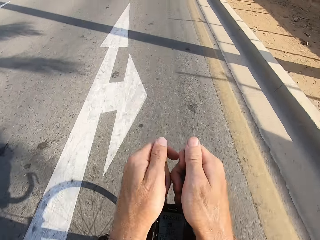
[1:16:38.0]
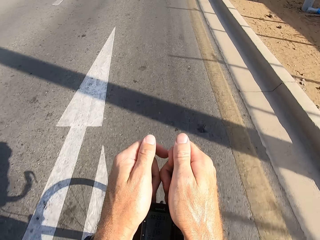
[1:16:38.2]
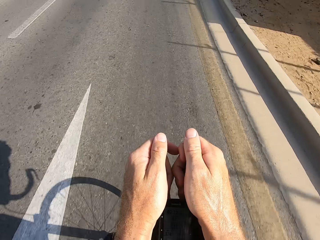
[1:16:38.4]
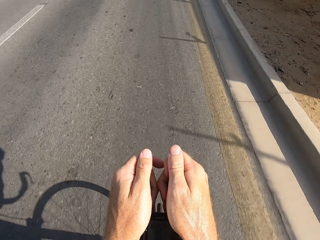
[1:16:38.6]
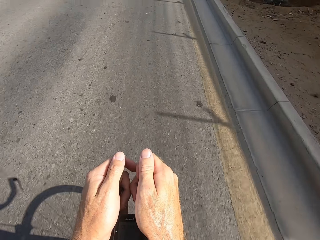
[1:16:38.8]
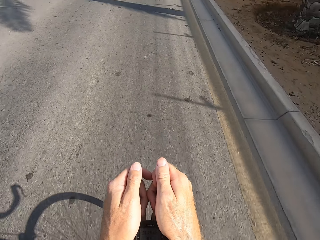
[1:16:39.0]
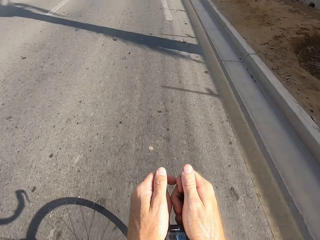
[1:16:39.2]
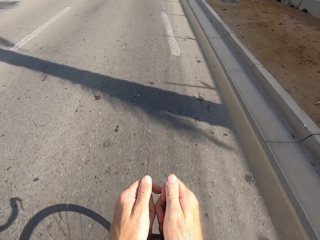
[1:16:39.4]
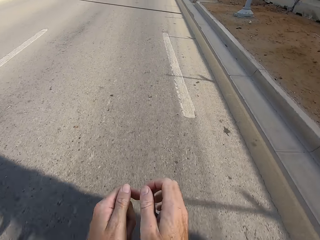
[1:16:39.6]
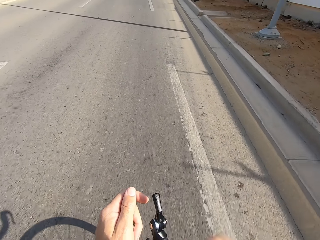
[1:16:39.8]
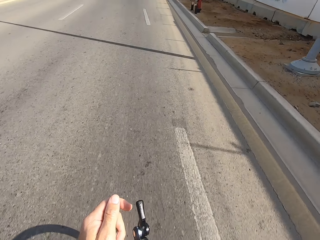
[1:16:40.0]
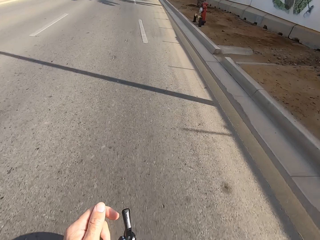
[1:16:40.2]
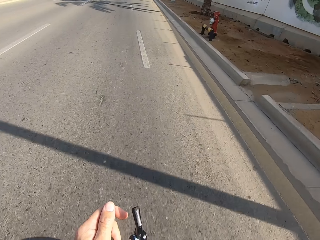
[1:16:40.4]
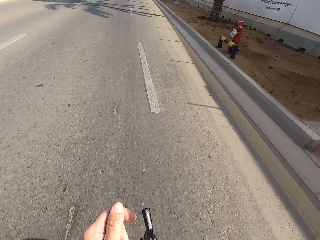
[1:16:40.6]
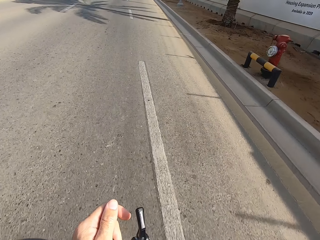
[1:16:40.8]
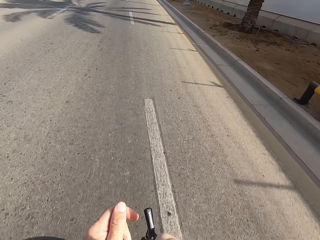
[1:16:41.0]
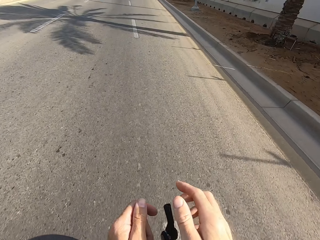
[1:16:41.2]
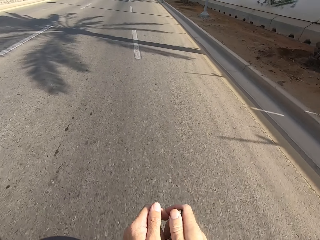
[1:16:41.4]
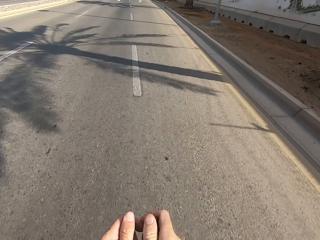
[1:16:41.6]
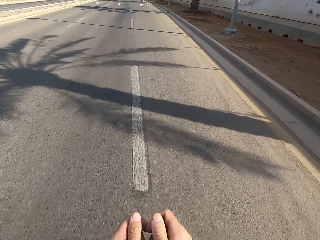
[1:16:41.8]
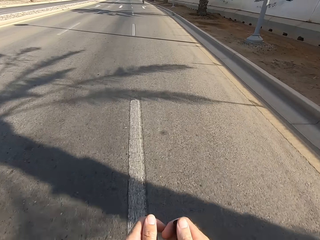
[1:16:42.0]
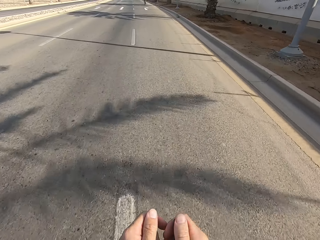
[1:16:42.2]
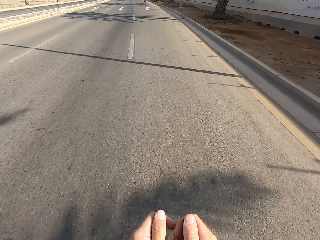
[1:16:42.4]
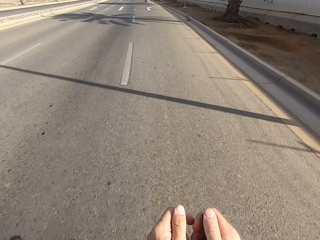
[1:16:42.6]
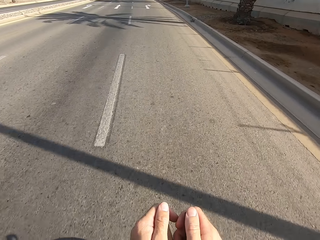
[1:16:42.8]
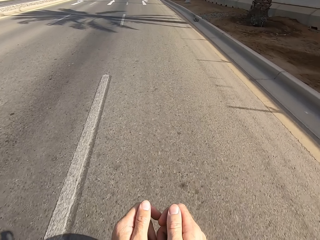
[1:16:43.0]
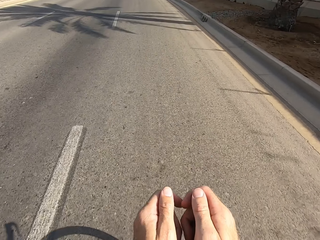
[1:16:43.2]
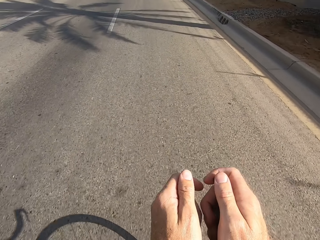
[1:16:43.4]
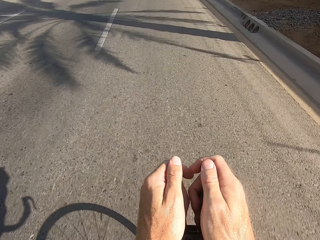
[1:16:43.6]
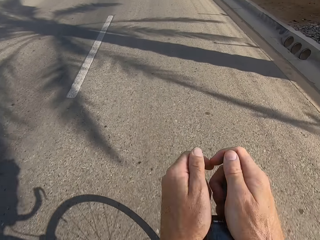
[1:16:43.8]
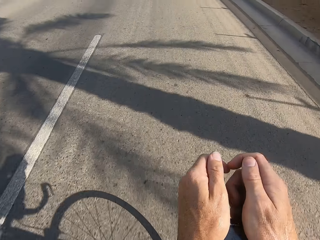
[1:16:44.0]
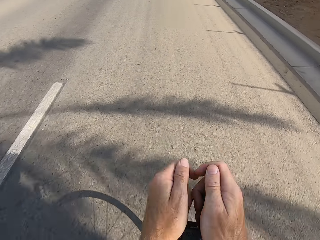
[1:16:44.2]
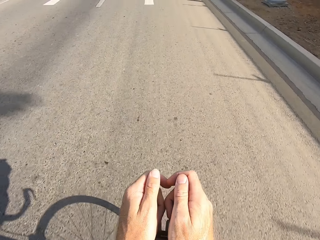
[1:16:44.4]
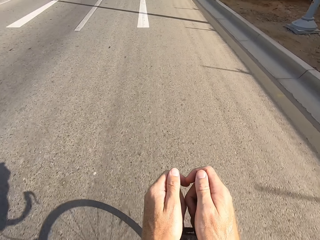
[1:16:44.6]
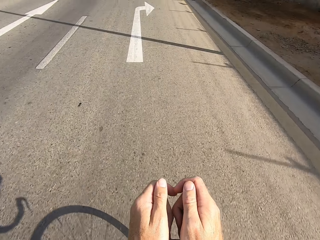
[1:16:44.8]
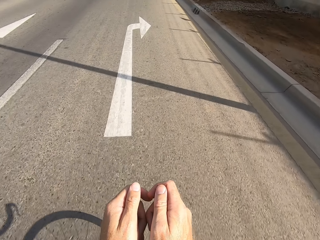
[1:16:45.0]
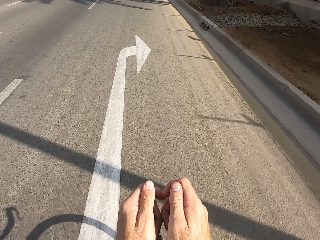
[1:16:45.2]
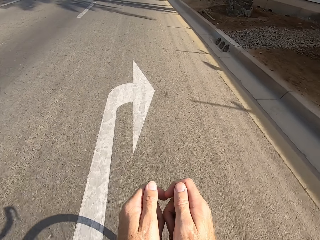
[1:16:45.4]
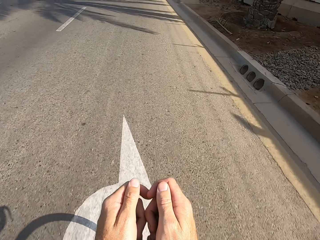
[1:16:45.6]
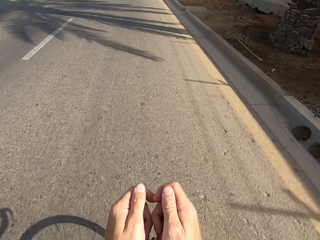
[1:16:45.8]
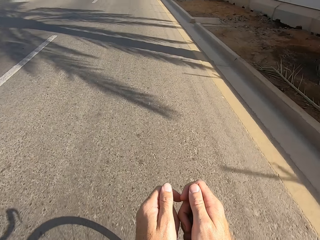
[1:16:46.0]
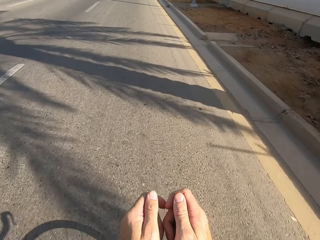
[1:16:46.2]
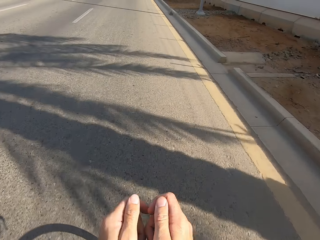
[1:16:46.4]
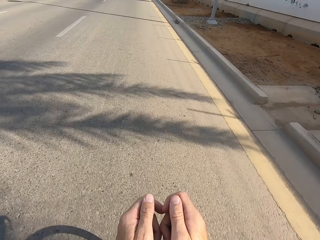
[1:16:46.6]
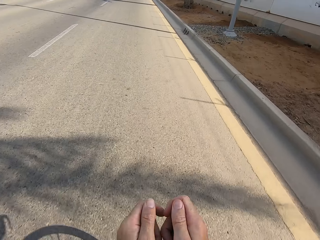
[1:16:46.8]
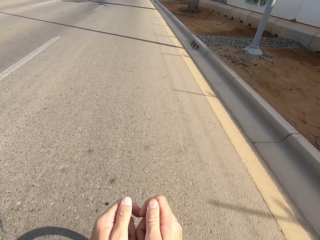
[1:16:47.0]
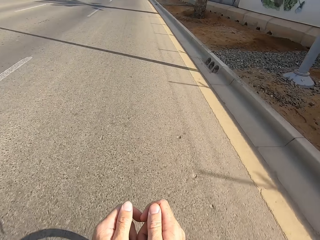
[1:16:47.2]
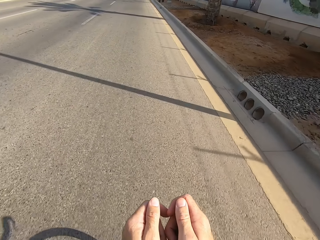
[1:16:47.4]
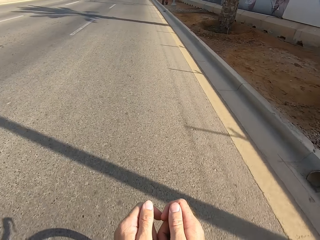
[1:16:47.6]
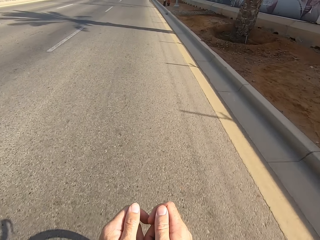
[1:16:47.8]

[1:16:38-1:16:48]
The camera wearer raises a hand. They hold the brake levers with both hands and cycle.

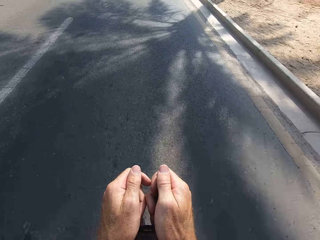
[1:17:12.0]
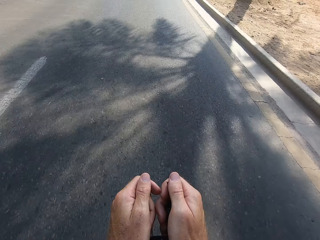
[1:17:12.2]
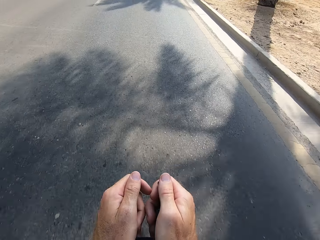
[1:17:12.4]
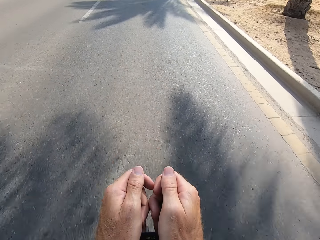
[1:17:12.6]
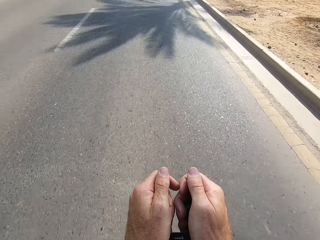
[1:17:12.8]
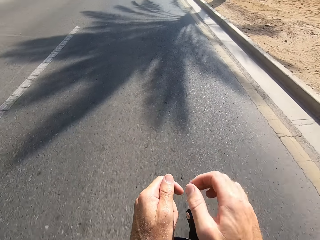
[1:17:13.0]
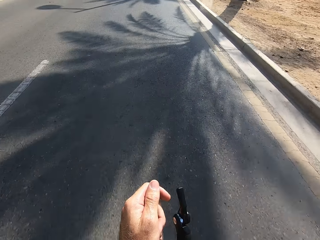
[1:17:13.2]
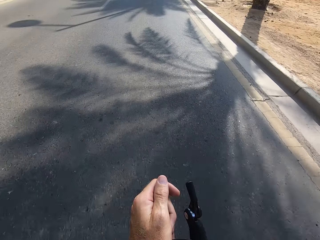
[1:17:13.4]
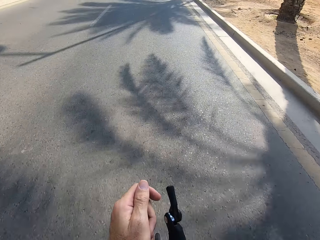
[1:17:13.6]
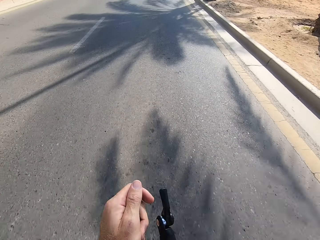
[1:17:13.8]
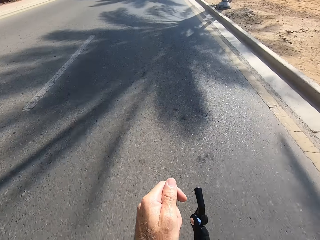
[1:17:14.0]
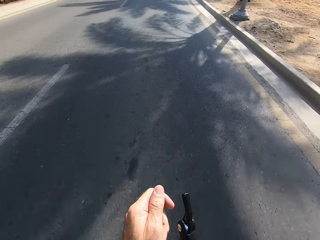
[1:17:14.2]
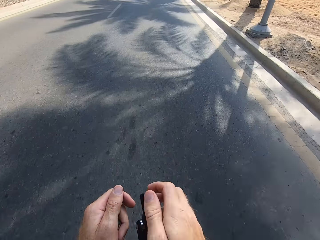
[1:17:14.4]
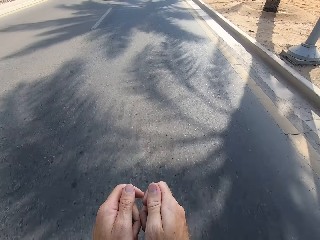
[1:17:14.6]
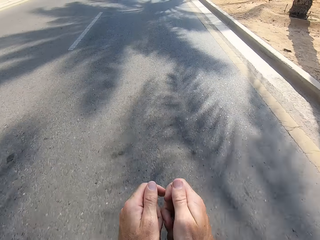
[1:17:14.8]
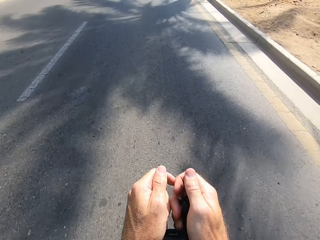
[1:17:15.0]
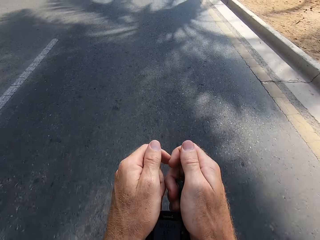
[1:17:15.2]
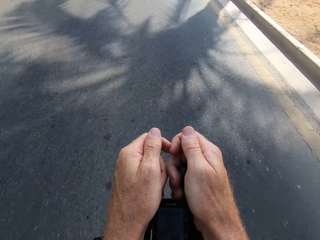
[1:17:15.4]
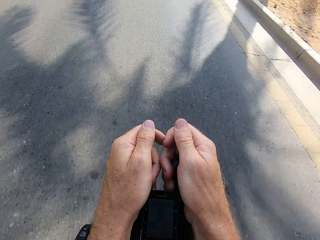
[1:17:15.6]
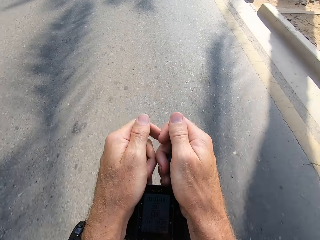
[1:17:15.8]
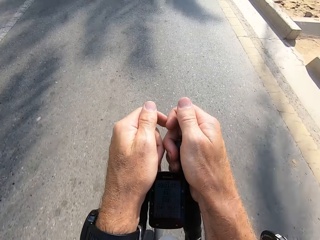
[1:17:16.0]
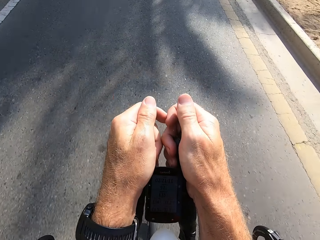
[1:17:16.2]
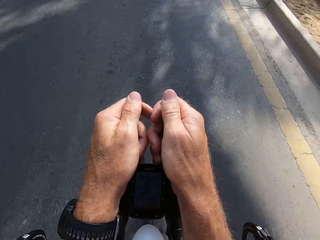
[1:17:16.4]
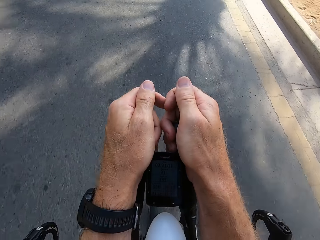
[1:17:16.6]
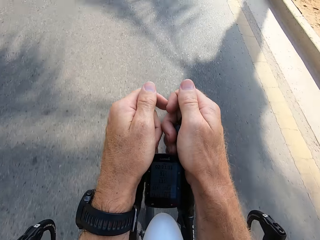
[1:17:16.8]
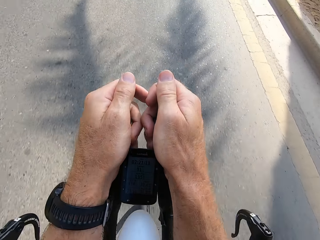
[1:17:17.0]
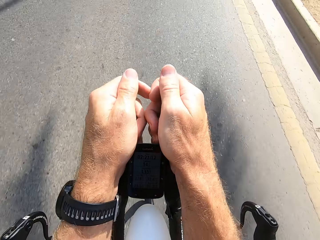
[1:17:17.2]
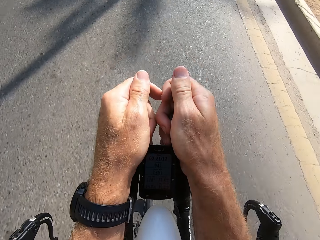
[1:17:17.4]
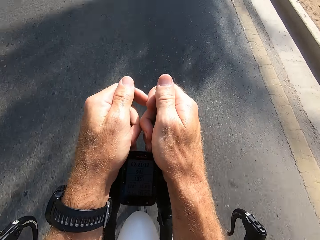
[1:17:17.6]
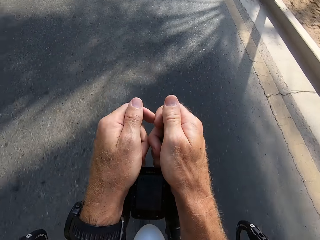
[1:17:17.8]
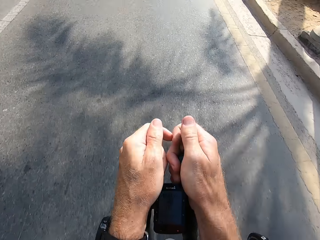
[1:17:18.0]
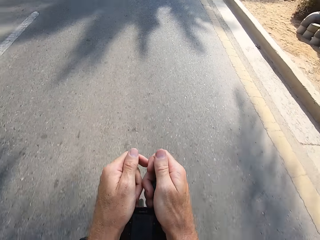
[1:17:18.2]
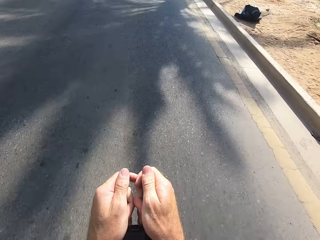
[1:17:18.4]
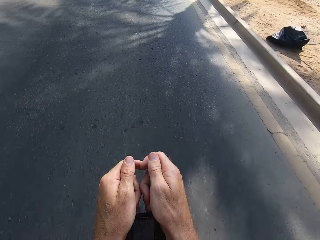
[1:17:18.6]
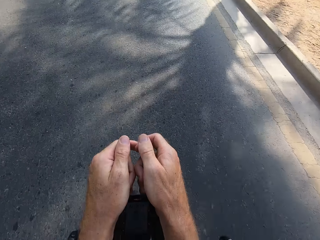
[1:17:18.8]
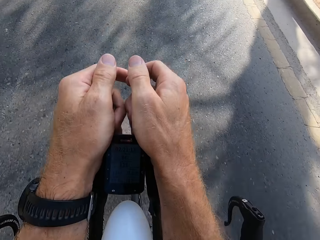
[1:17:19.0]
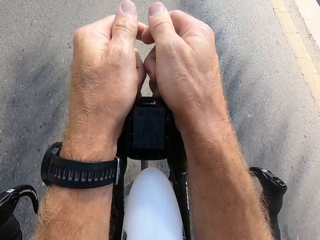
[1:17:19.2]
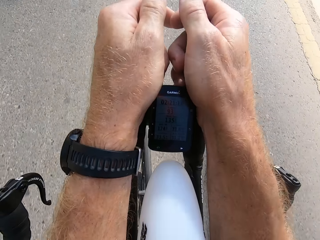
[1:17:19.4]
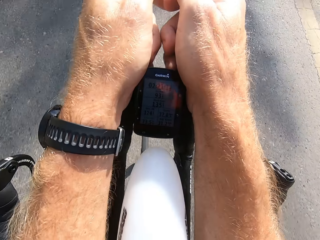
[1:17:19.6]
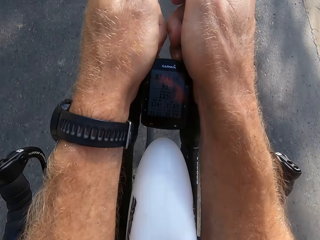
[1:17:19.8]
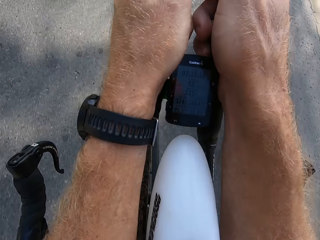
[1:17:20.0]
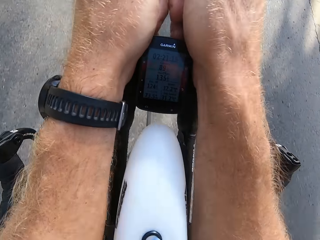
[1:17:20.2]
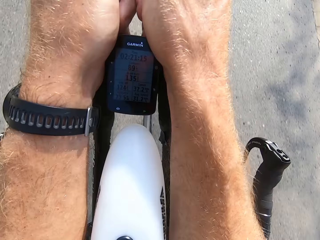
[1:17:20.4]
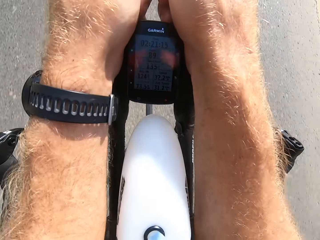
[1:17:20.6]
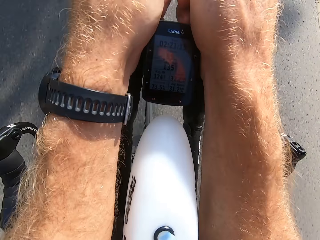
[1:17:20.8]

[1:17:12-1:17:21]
The camera wearer raises a hand. They hold the brake levers and cycle.

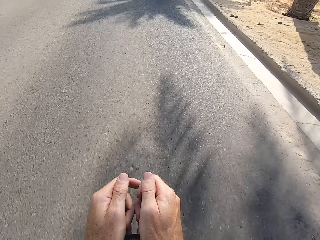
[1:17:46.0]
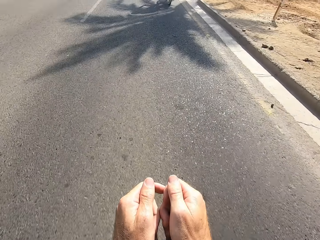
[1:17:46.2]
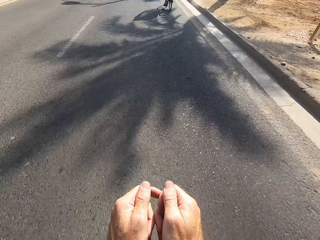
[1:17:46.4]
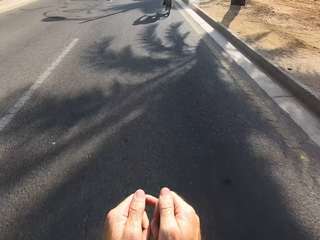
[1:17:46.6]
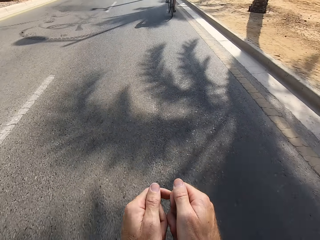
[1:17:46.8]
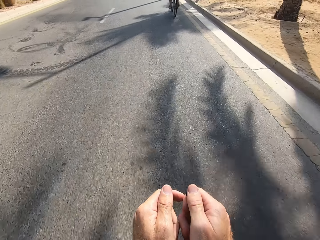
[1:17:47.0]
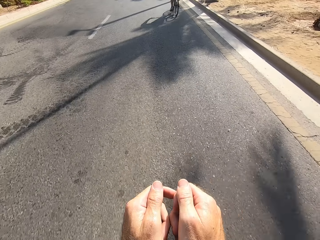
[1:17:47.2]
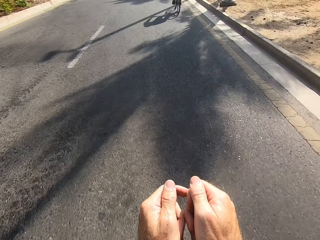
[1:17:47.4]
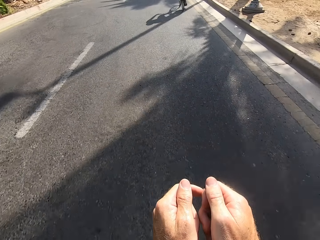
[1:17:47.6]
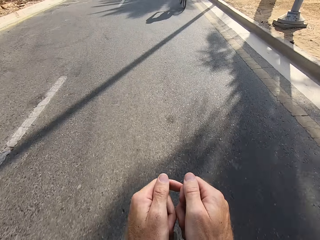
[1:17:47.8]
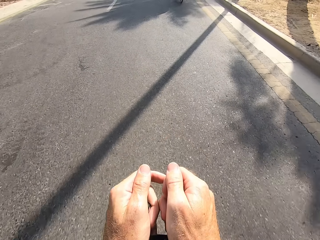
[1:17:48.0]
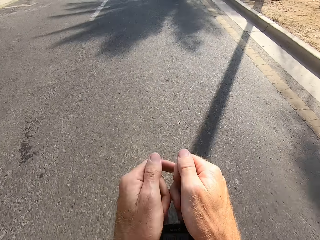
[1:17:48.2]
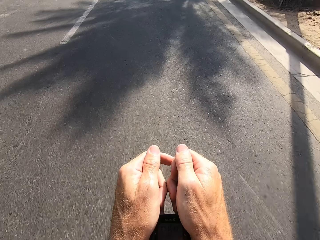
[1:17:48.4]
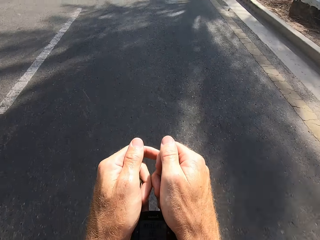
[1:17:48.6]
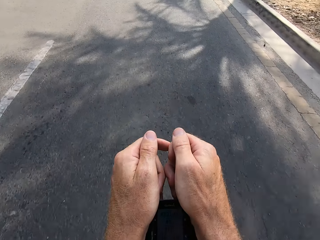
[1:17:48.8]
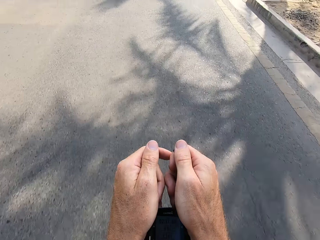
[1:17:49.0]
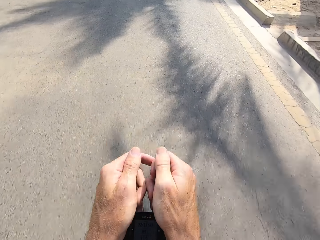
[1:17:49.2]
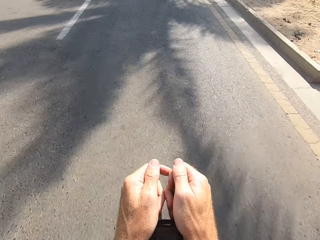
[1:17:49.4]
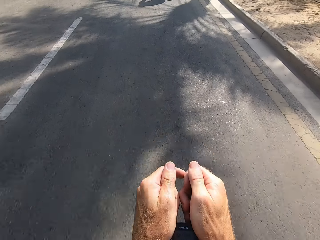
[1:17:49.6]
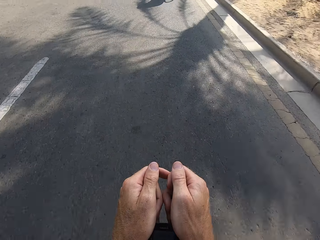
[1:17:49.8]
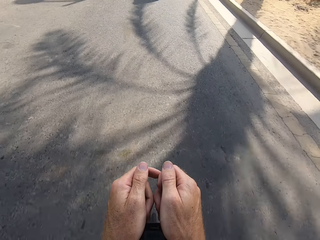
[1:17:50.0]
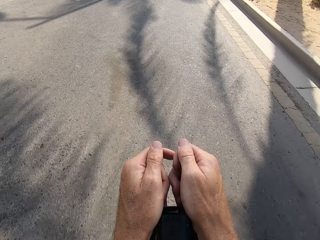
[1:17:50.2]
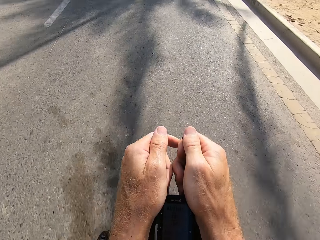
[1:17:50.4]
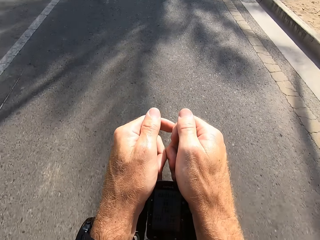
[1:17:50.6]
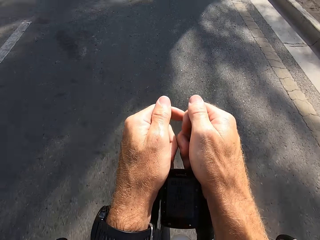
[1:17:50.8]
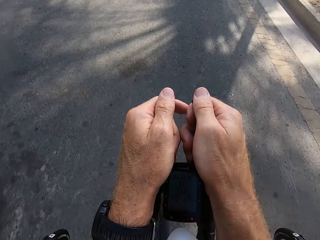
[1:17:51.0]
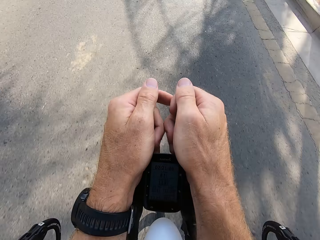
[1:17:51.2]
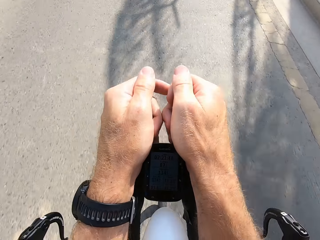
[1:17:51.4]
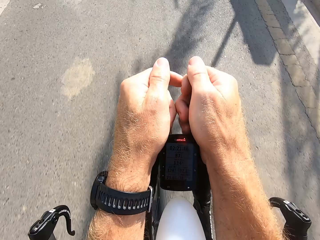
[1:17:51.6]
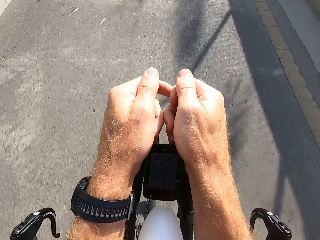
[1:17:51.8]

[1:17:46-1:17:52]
A man cycles. The camera wearer cycles.
